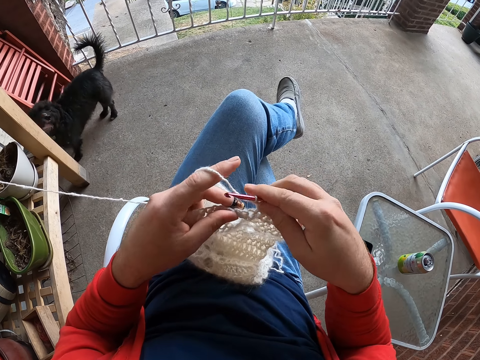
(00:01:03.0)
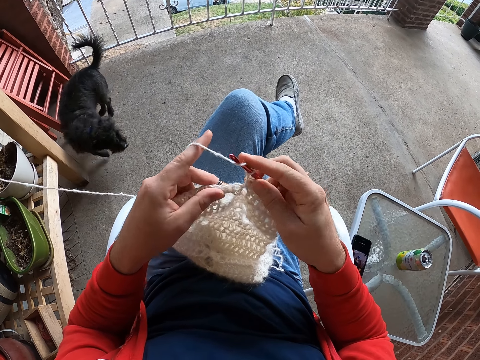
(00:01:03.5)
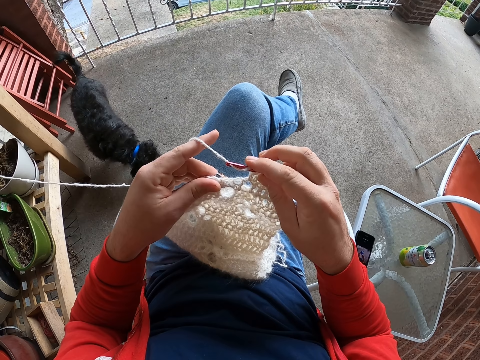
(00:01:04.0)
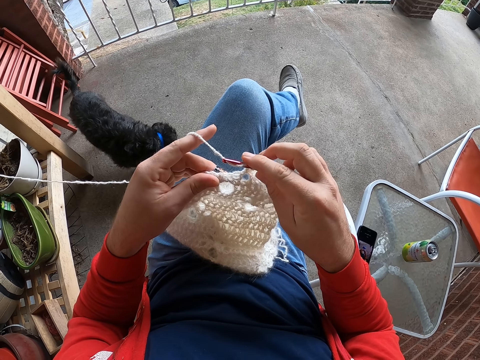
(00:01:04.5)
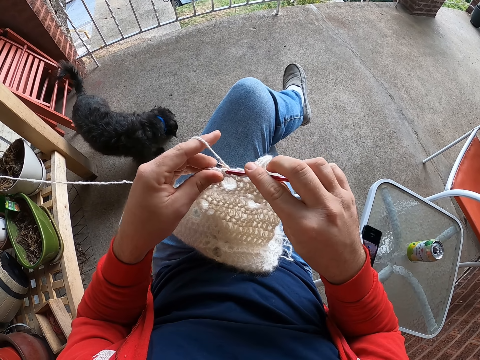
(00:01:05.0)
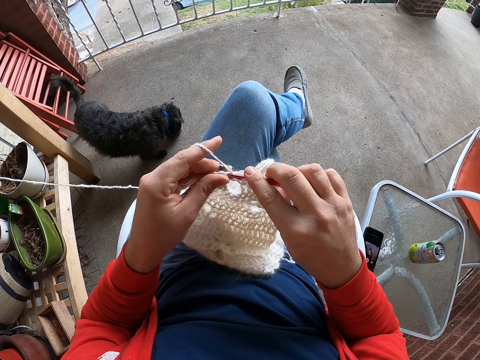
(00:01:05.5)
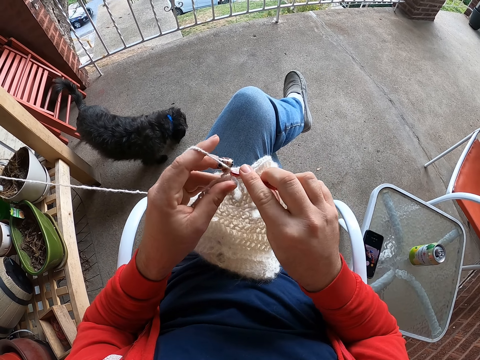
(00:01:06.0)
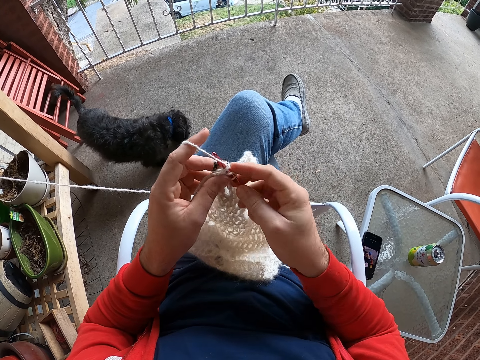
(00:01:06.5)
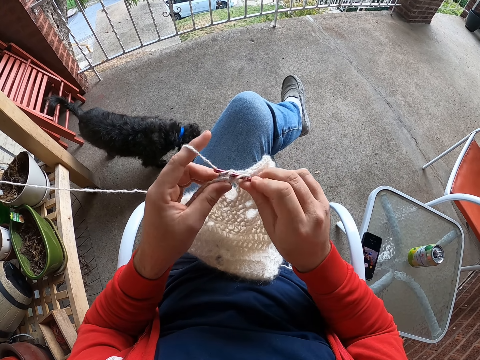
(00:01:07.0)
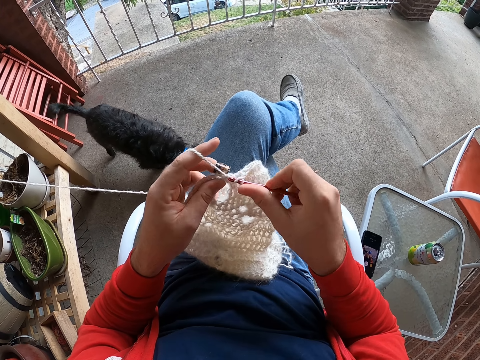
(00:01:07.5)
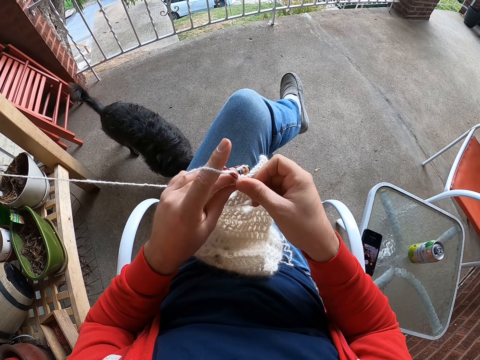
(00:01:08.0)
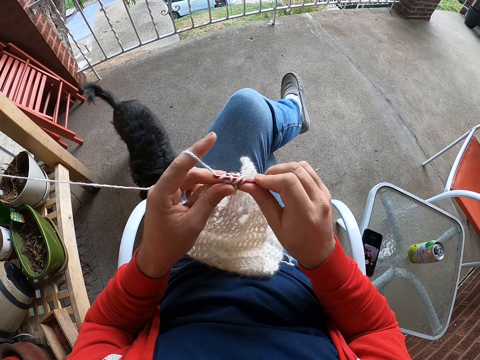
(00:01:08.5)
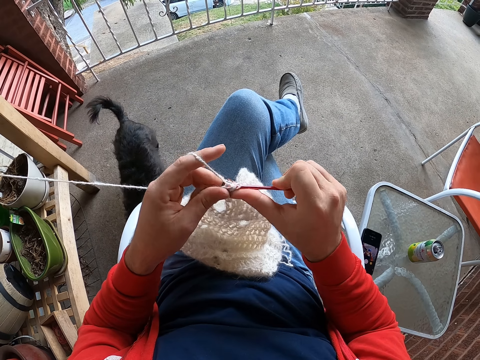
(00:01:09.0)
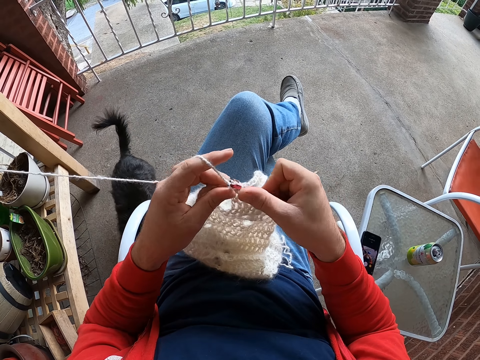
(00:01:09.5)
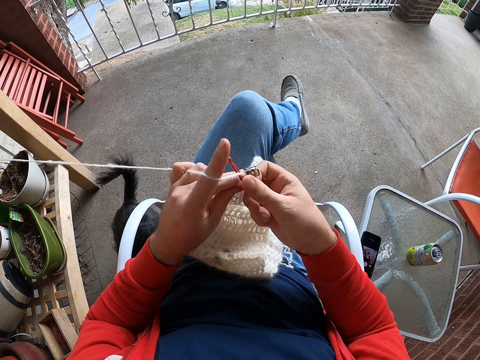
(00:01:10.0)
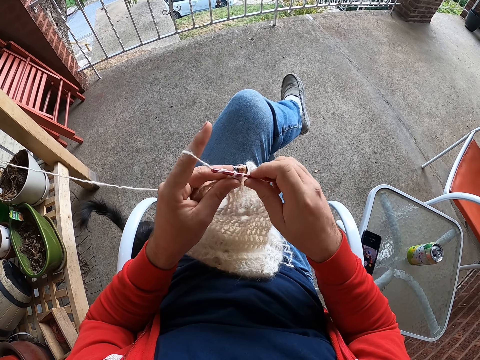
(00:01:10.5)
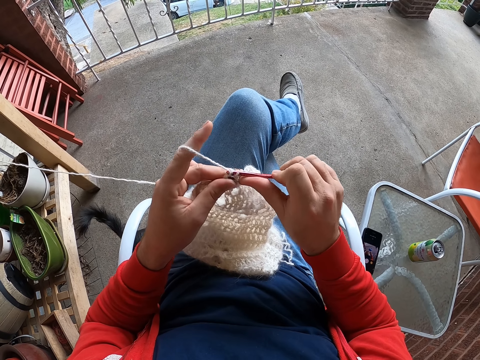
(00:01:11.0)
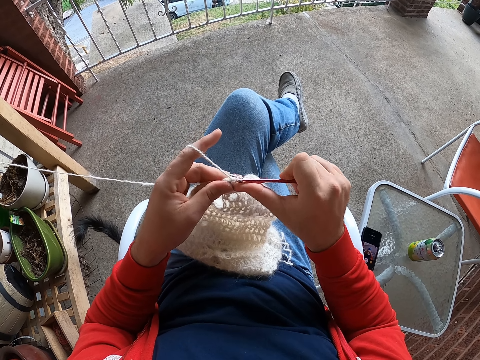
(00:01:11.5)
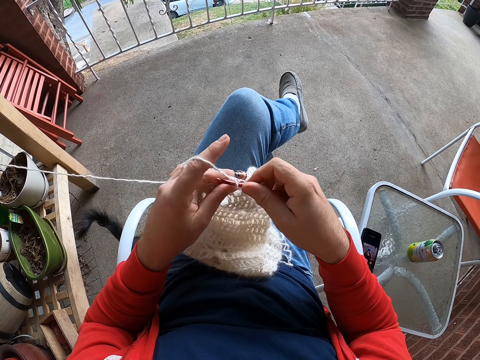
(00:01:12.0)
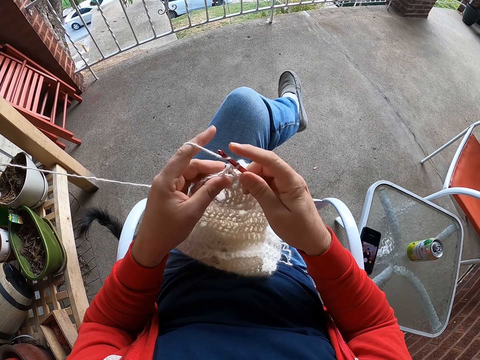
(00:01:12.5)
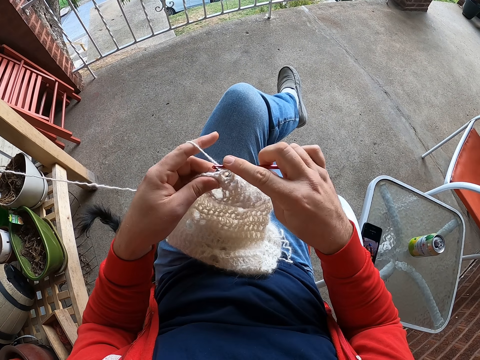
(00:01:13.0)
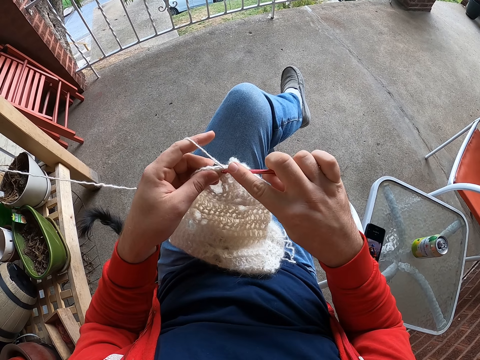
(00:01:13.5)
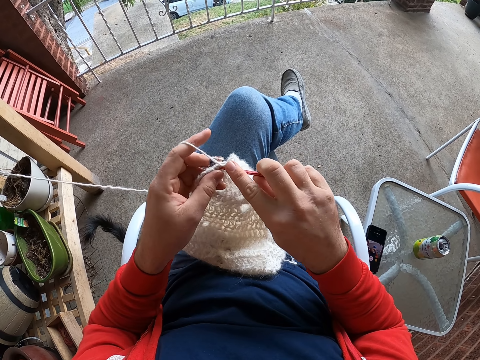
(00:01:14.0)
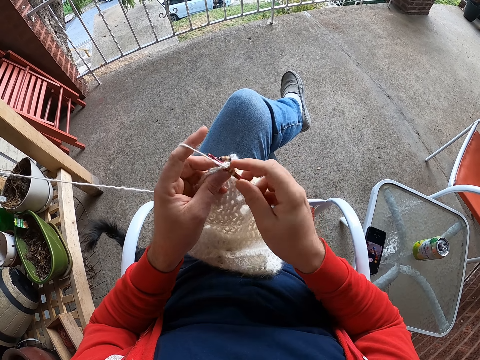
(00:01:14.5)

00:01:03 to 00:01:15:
The camera wearer rolls the thread on the crochet. They knit the fabric. They roll the thread on the fabric. They knit the fabric.

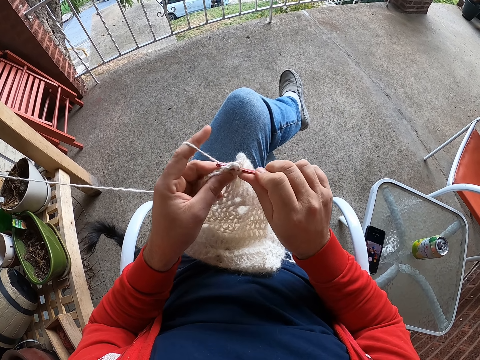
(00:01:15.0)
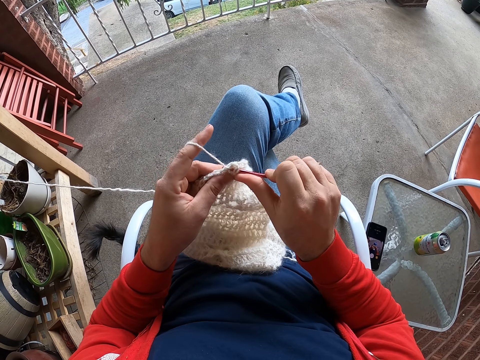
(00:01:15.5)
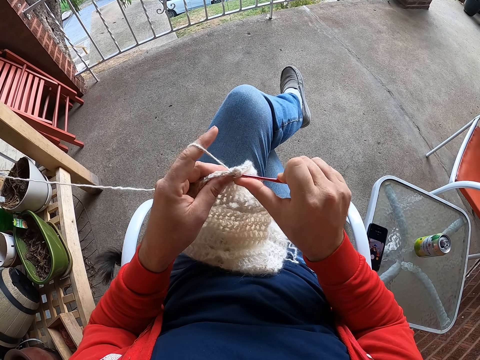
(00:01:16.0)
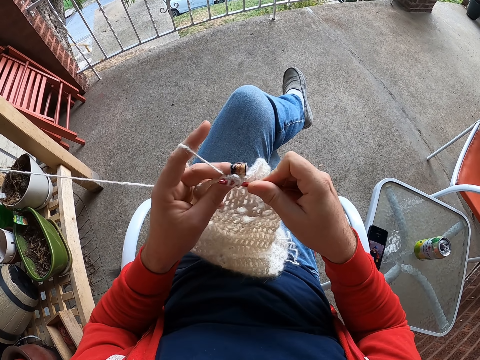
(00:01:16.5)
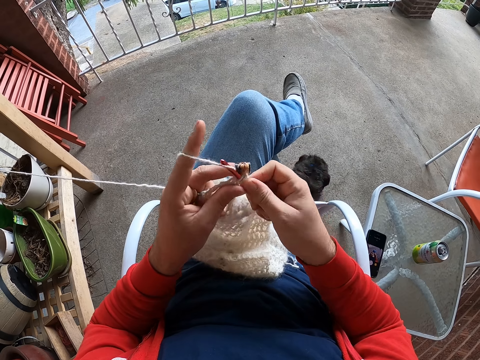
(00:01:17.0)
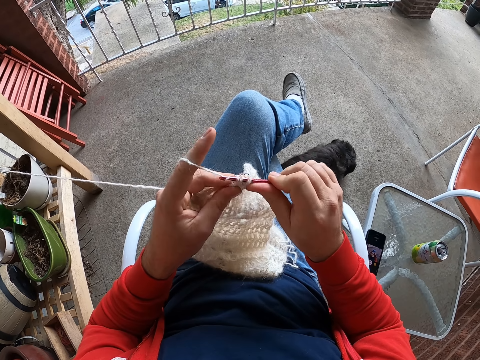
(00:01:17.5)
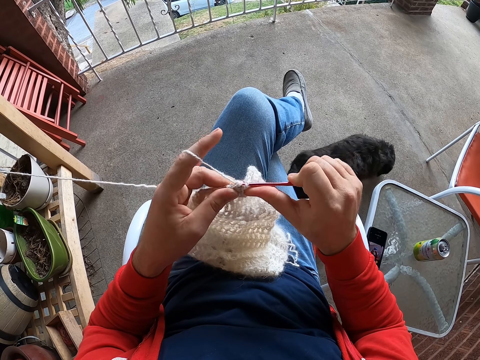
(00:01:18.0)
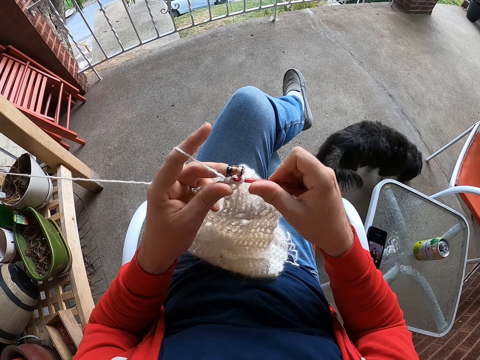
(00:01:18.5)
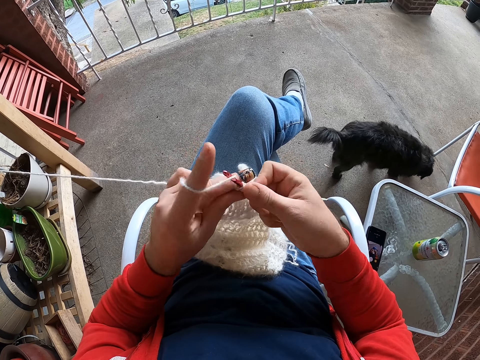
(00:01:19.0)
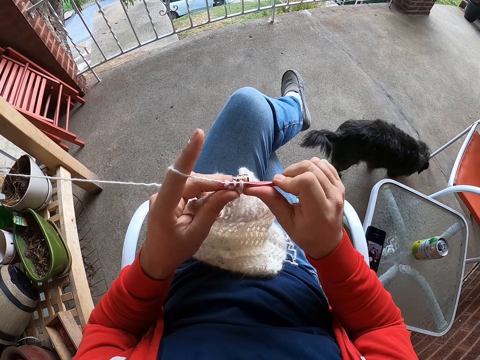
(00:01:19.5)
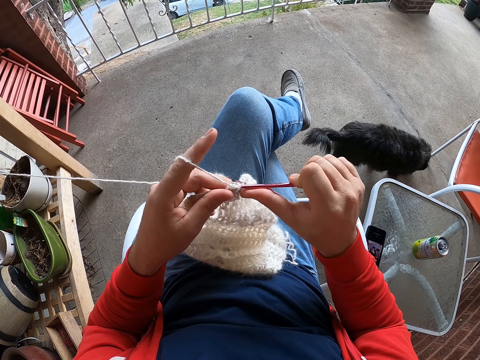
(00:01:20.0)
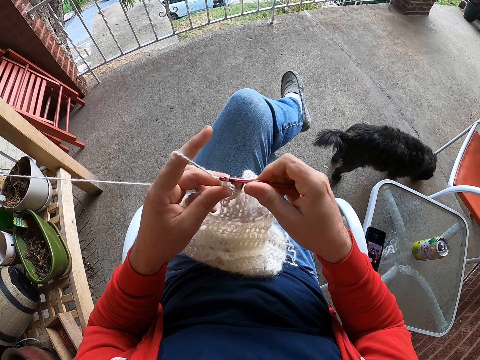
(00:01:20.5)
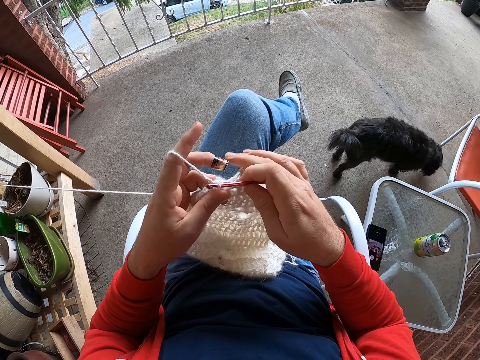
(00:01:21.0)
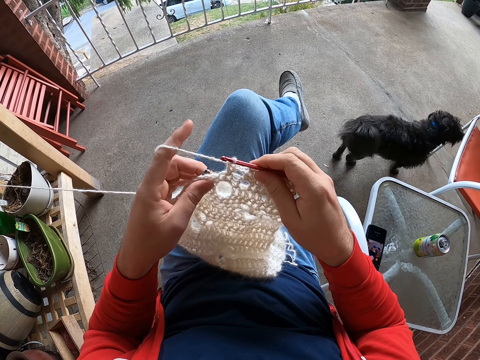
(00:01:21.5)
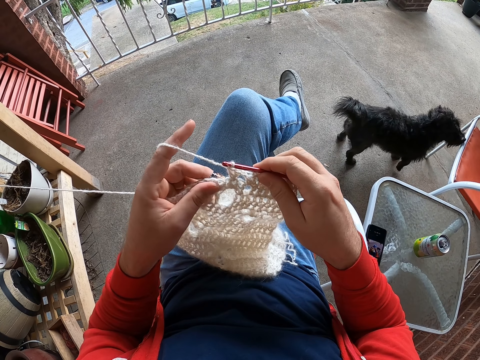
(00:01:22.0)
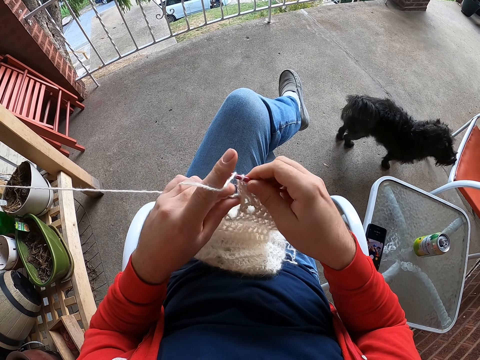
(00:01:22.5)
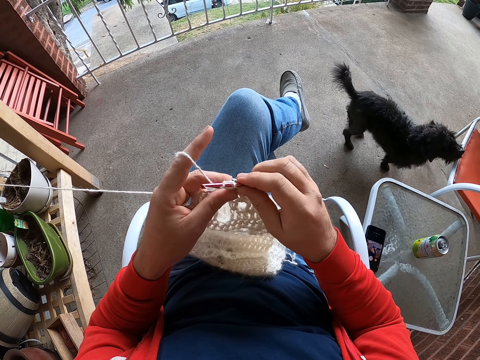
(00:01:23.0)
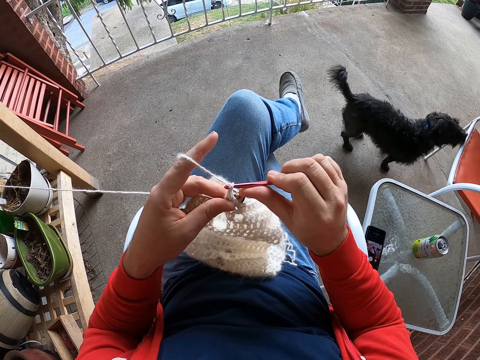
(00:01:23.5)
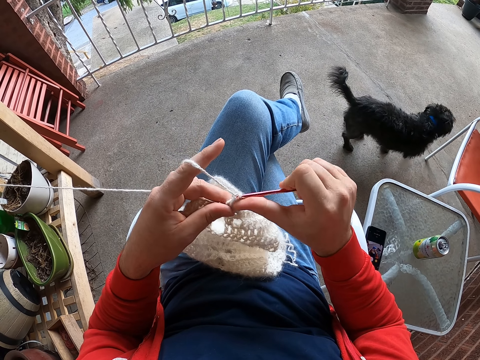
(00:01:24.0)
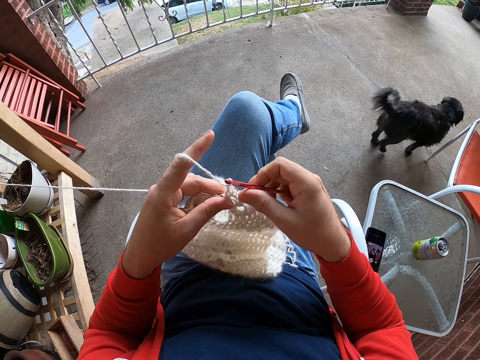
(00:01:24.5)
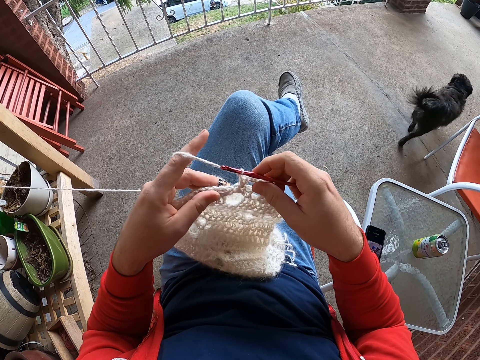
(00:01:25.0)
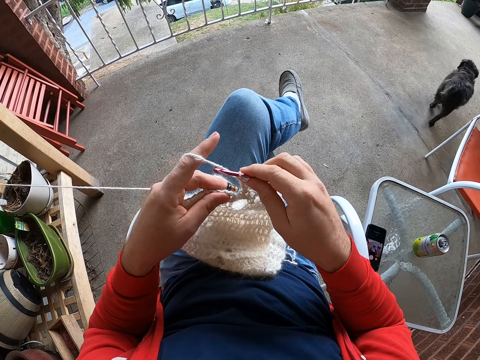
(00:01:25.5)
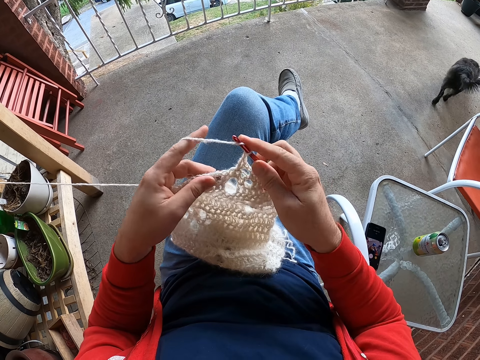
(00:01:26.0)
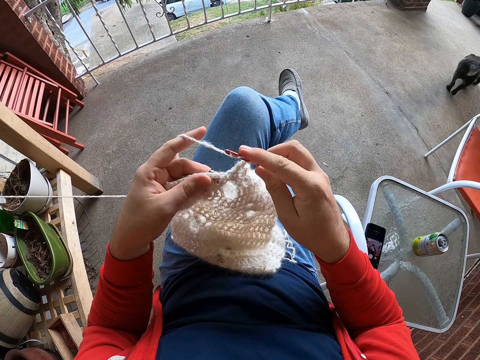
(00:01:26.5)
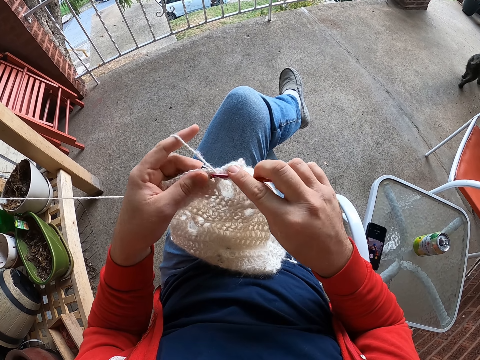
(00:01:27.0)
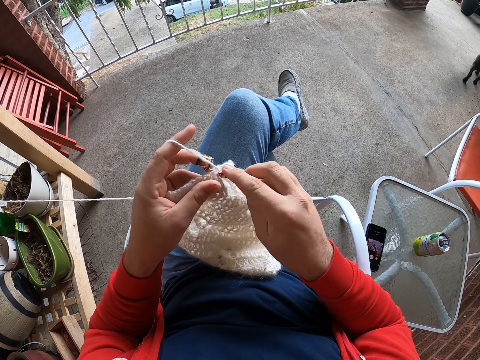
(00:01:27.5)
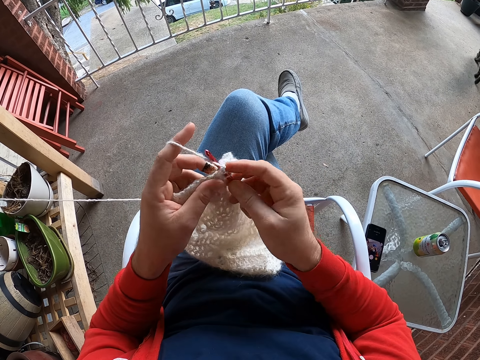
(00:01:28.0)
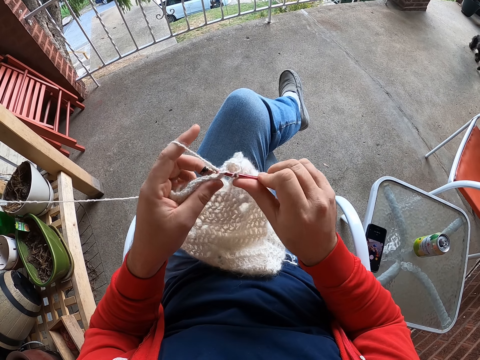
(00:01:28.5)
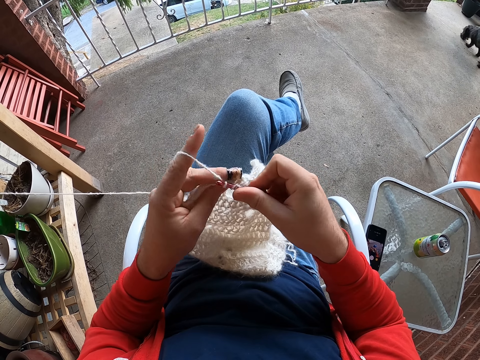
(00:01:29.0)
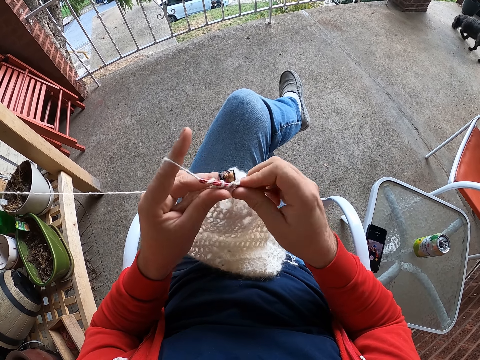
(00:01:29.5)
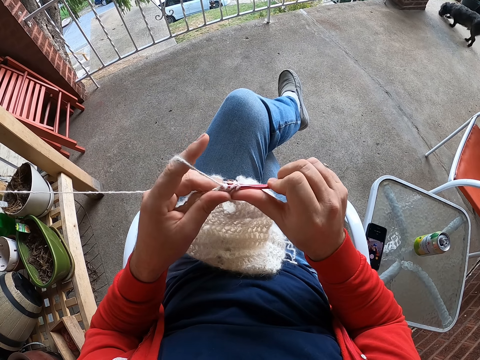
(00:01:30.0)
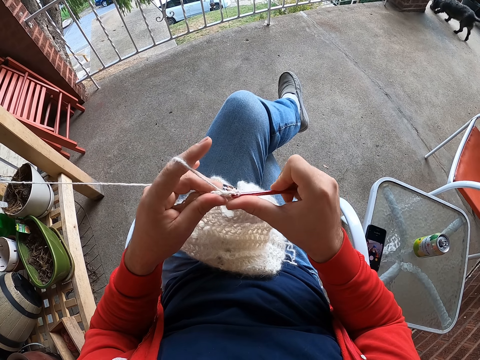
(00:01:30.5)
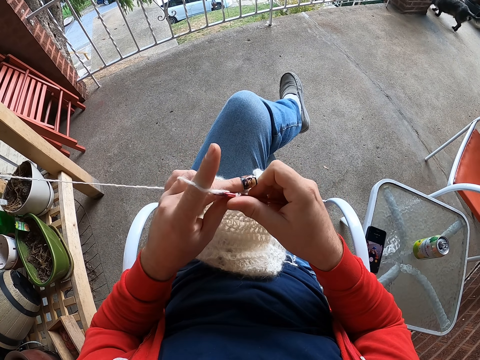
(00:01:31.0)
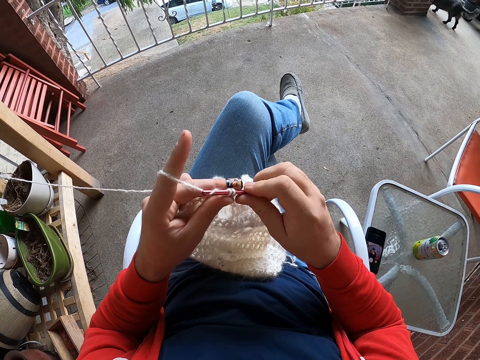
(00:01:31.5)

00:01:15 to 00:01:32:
The camera wearer rolls the thread on the crochet. They knit the fabric. They roll the thread on the crochet. They knit the fabric. They roll the thread on the crochet.
